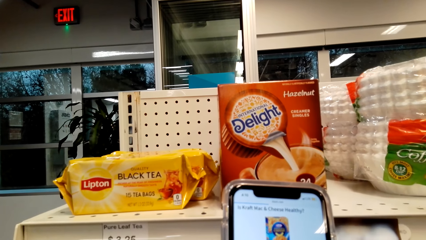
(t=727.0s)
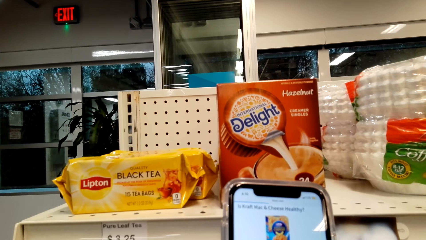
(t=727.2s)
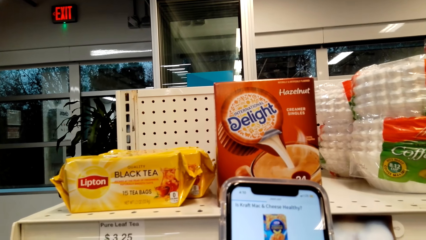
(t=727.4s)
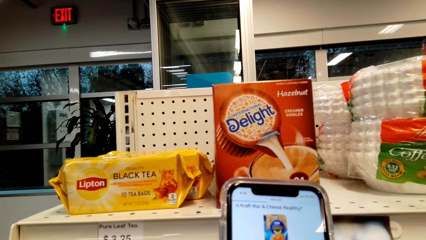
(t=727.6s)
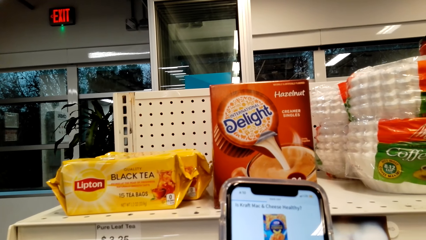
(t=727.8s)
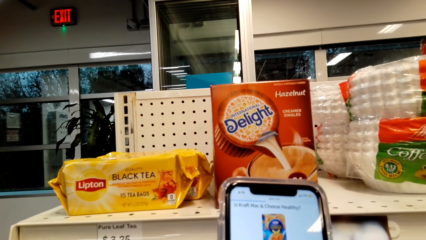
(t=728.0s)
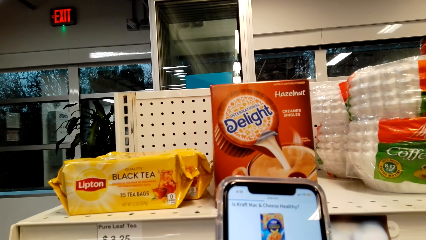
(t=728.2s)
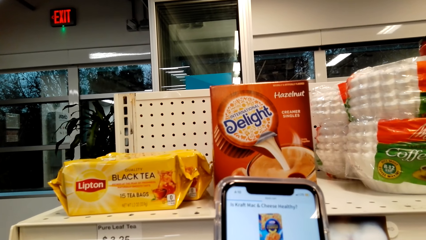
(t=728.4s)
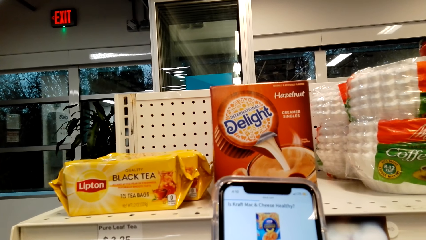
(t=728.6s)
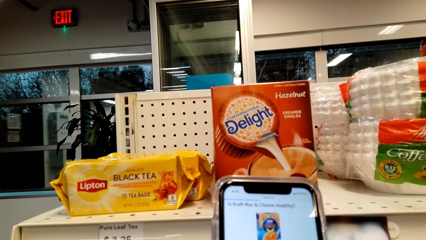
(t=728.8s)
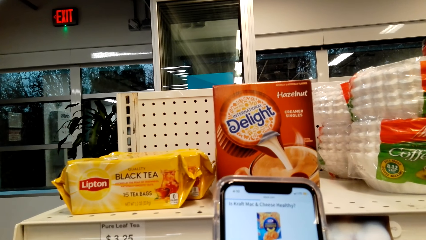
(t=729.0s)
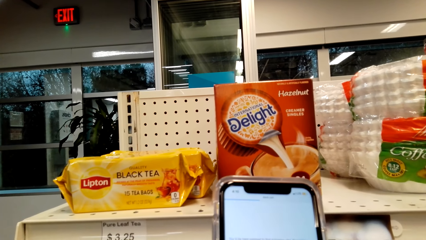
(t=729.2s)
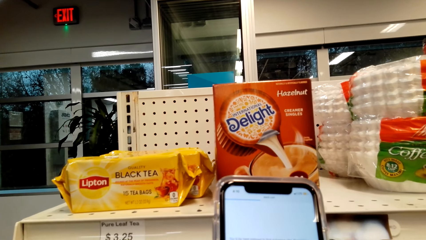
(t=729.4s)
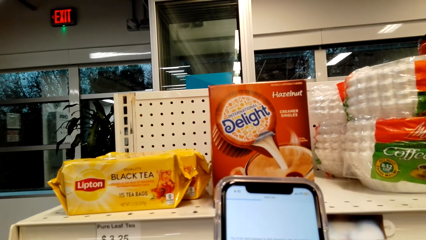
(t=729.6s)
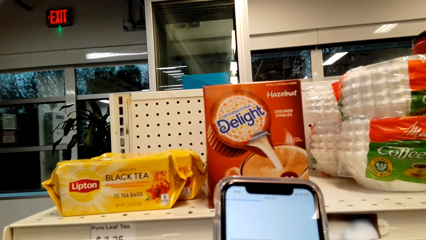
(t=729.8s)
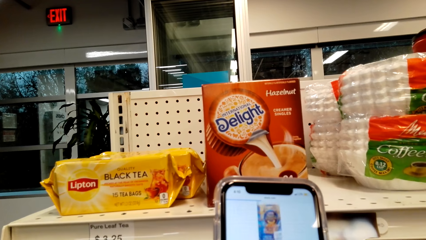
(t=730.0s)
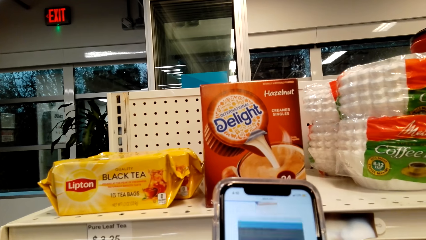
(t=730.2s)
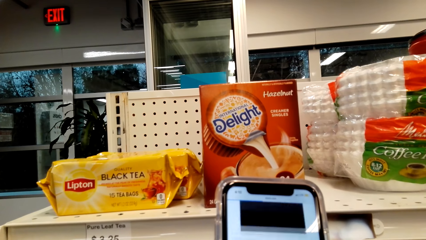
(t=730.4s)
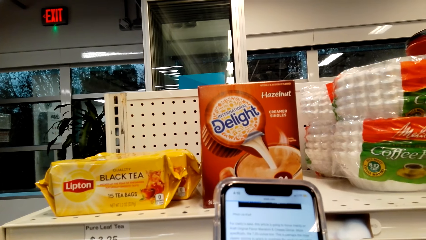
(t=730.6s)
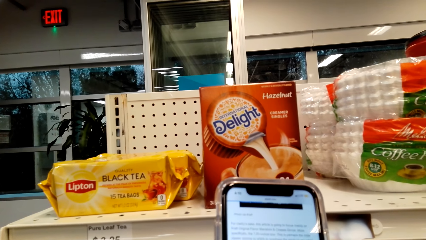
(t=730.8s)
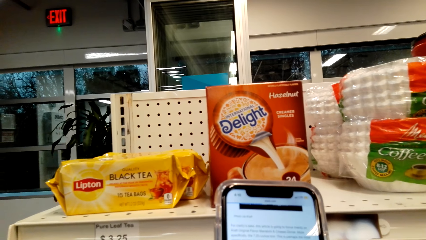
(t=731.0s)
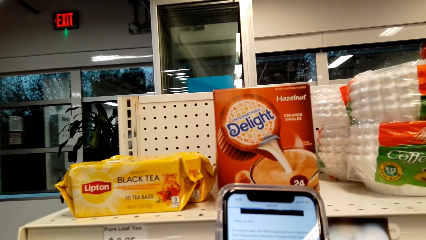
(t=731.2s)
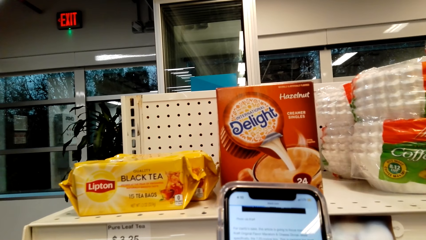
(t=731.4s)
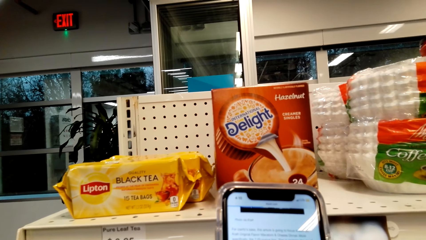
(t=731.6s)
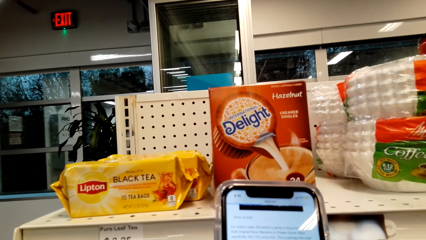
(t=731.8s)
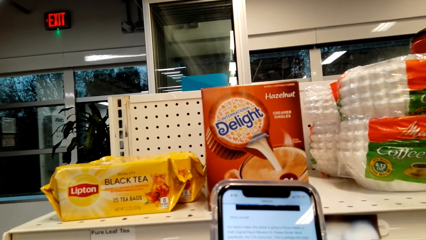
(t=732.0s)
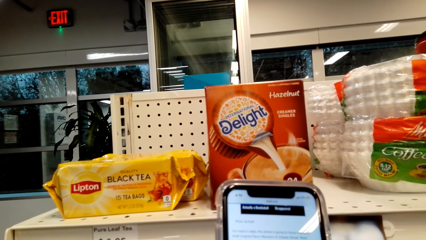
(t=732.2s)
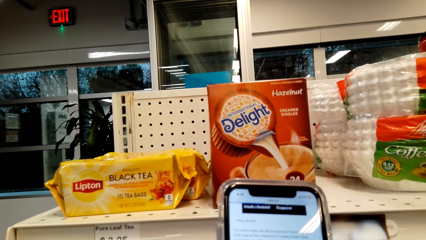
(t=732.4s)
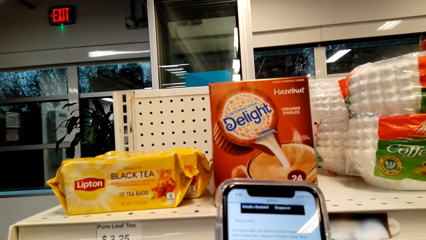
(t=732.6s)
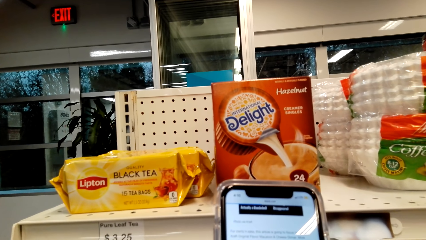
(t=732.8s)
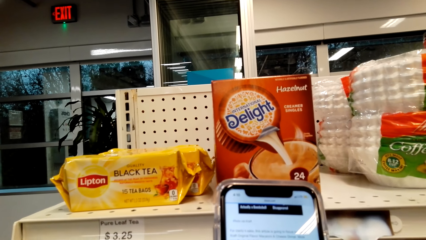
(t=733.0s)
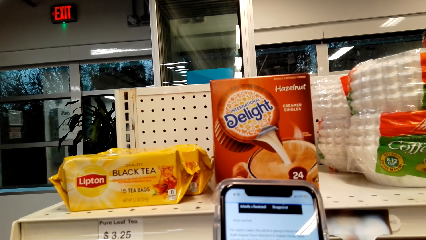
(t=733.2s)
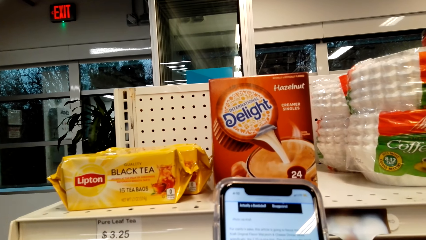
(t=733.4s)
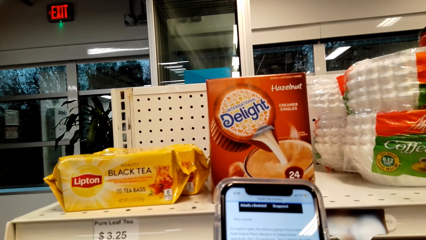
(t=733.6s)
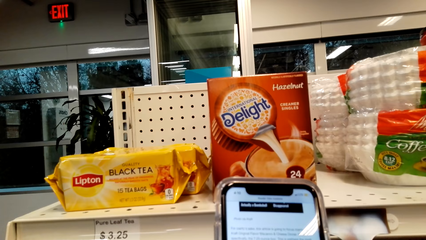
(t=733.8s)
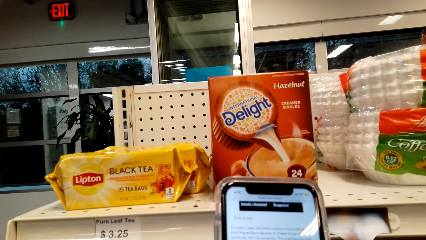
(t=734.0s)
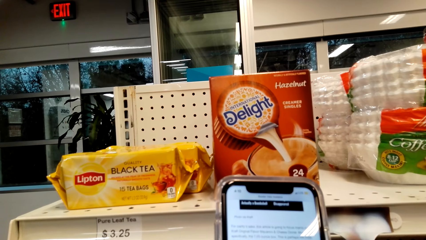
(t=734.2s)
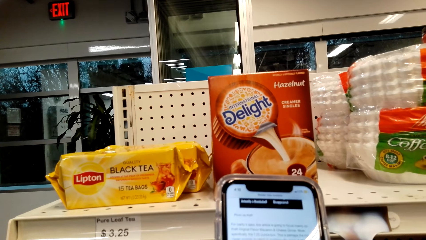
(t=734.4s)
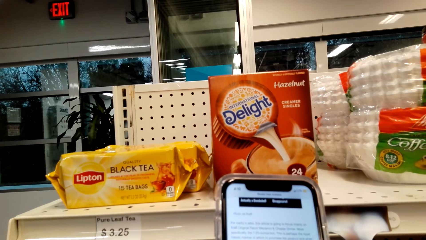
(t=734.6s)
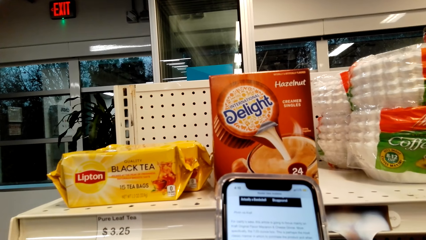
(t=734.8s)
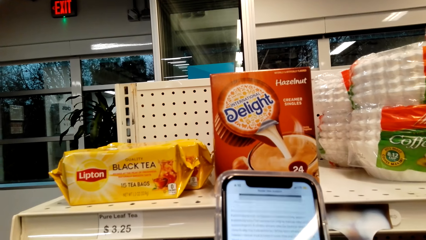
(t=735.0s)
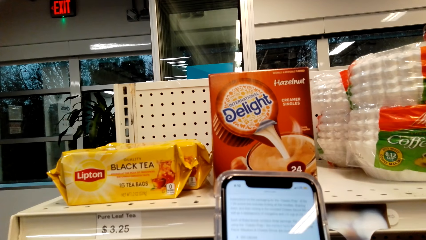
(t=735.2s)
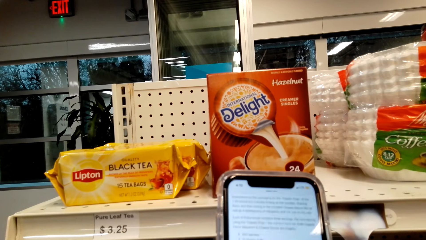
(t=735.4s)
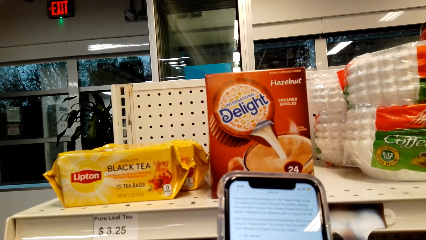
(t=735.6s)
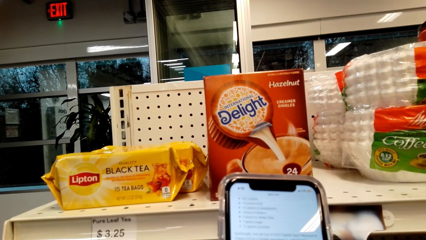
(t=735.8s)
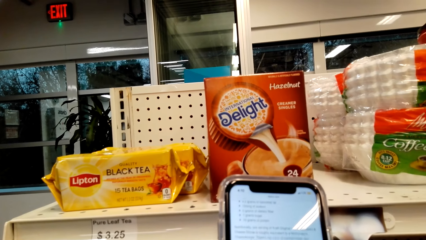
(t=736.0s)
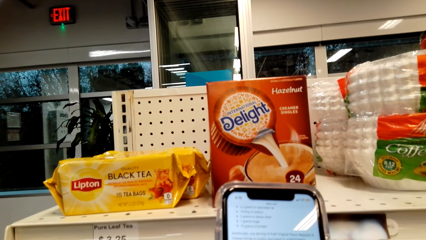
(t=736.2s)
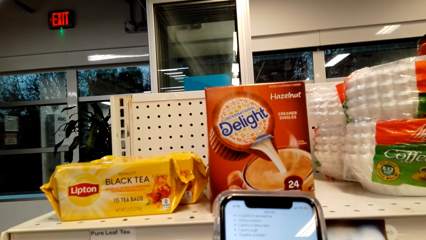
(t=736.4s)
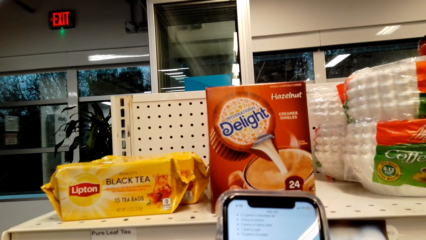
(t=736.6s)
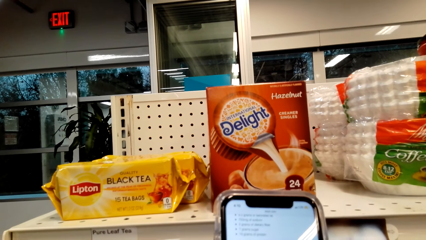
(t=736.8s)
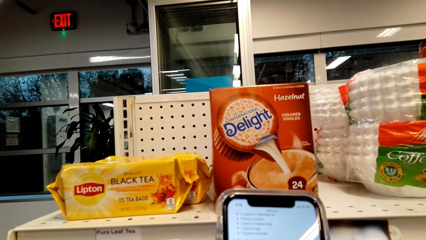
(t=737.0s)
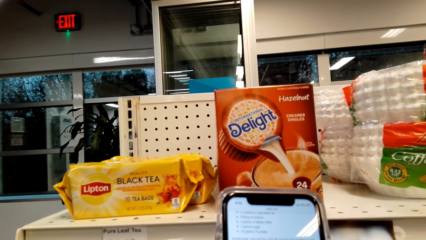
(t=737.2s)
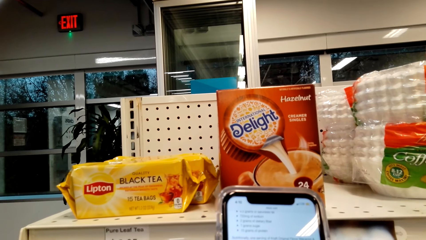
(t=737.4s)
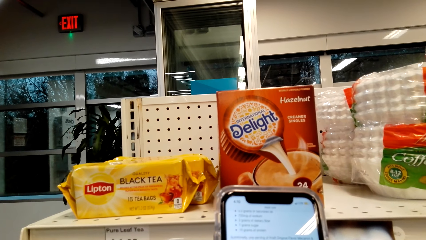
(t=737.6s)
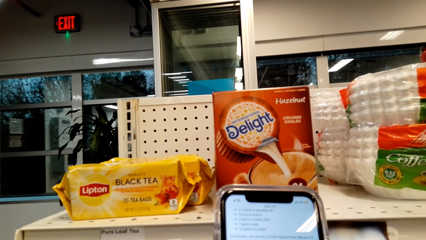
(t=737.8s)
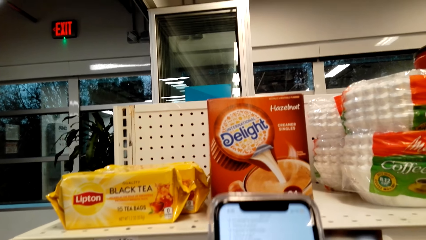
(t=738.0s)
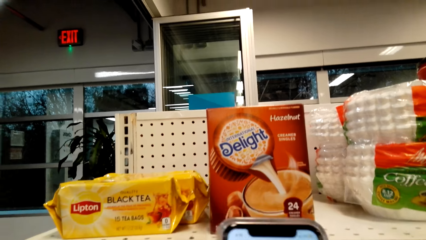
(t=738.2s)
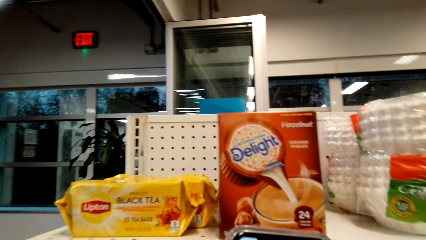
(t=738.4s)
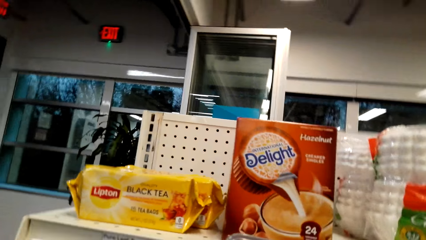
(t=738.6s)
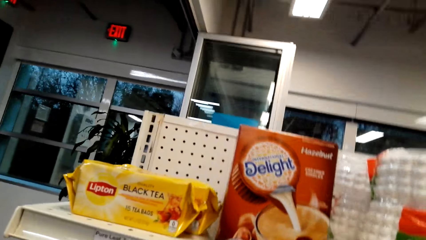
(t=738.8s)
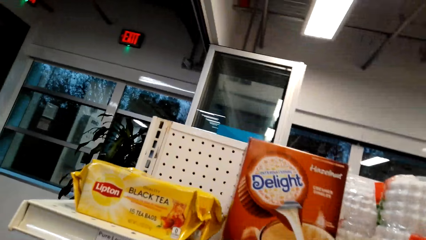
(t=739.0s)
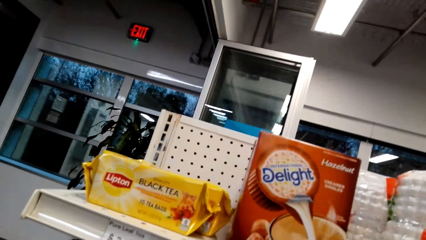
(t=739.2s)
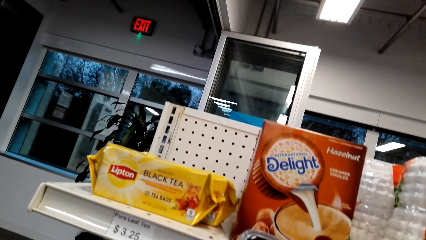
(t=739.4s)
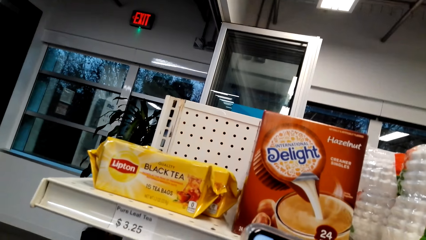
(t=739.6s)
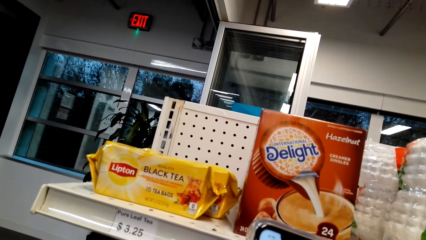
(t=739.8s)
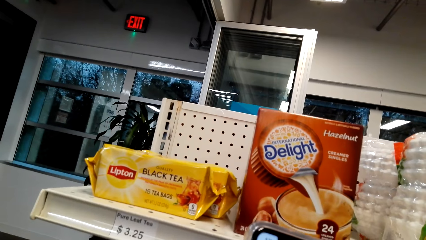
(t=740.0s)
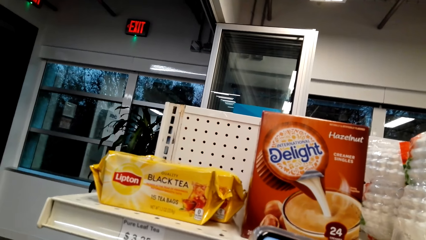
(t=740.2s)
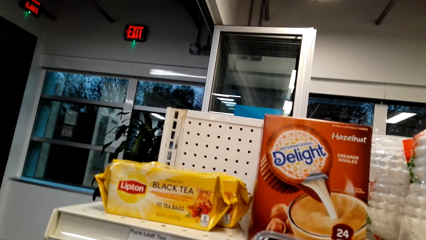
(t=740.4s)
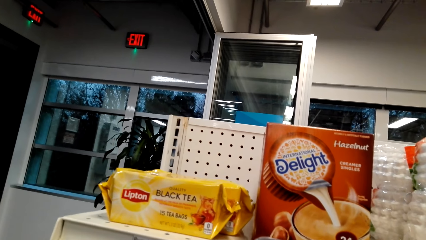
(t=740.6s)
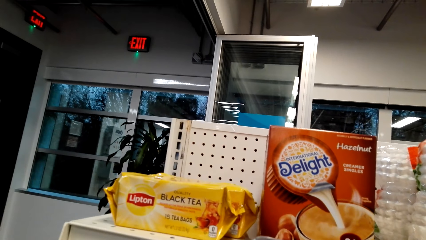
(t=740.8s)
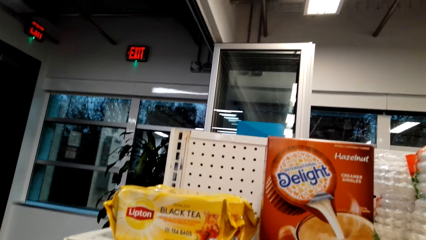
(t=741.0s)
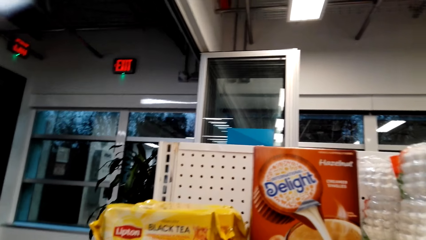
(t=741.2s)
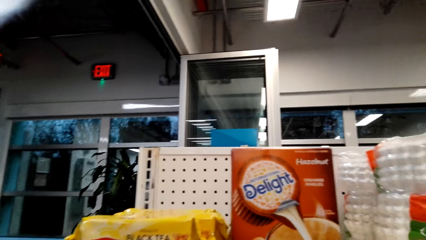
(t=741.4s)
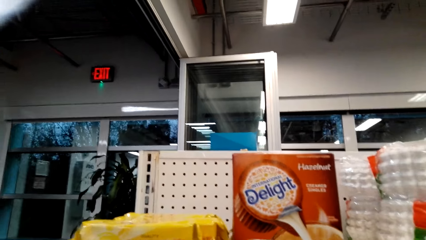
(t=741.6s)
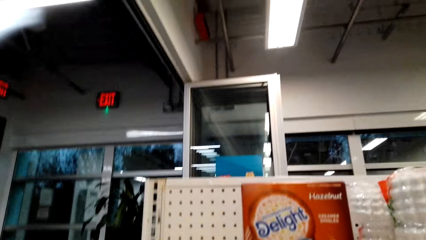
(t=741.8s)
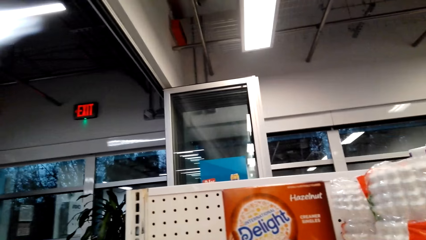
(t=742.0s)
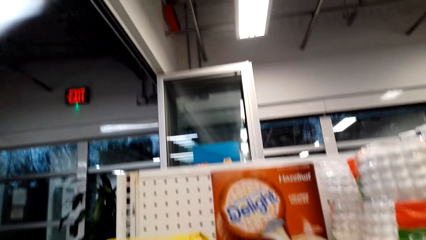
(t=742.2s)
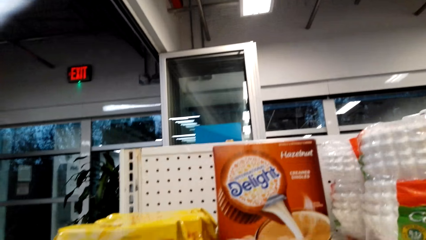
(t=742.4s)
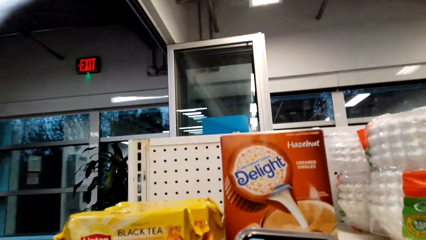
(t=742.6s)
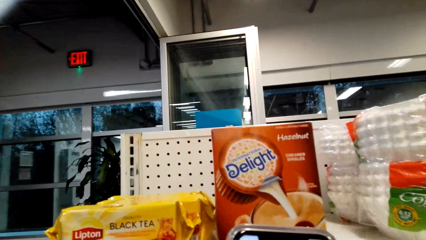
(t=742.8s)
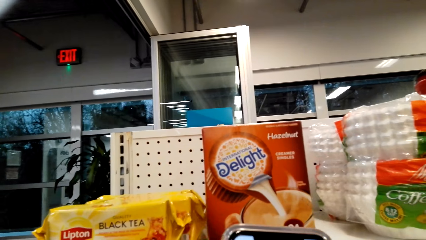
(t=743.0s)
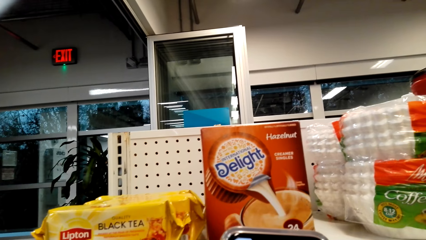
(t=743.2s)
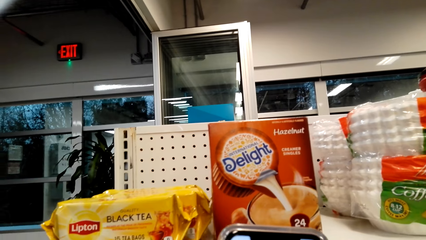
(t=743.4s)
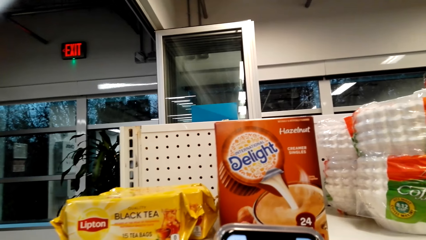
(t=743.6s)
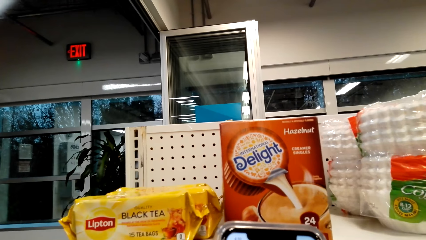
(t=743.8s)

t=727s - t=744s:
The camera wearer looks around a supermarket.
